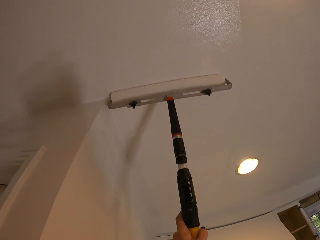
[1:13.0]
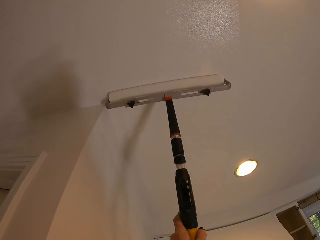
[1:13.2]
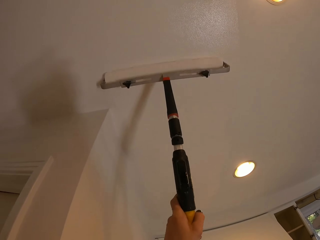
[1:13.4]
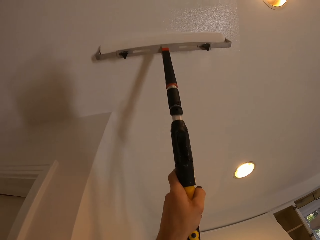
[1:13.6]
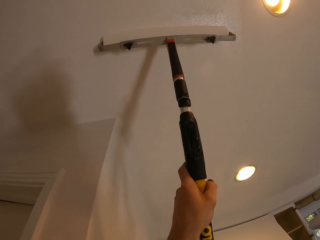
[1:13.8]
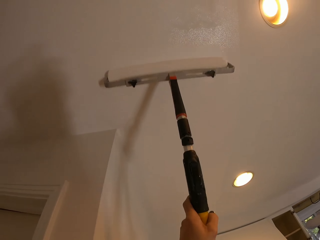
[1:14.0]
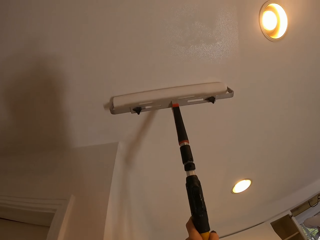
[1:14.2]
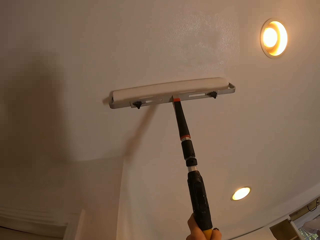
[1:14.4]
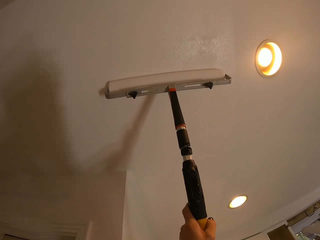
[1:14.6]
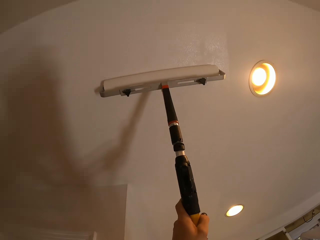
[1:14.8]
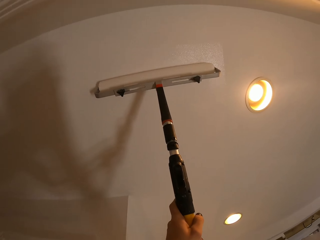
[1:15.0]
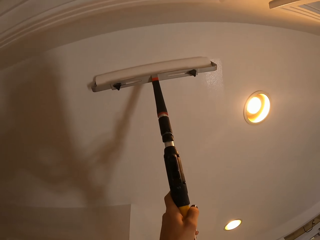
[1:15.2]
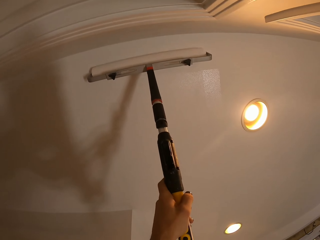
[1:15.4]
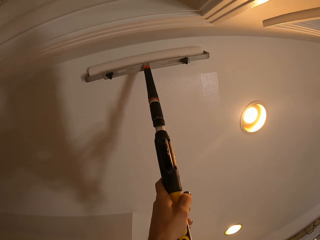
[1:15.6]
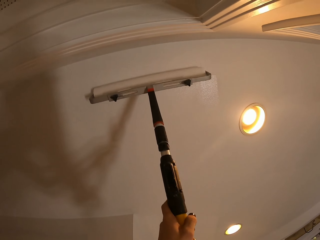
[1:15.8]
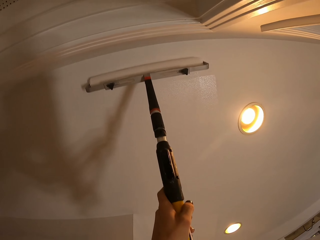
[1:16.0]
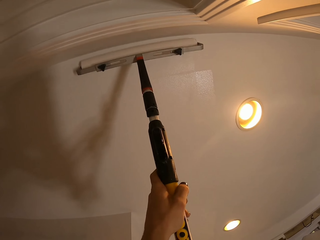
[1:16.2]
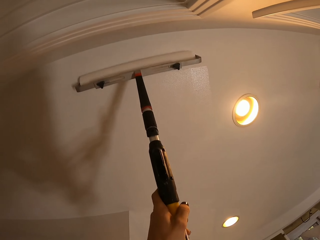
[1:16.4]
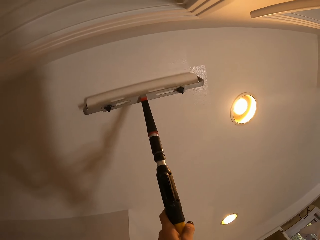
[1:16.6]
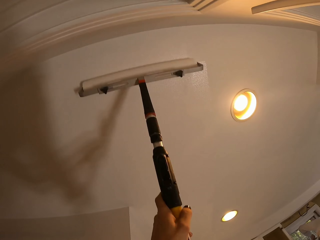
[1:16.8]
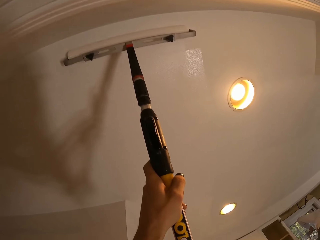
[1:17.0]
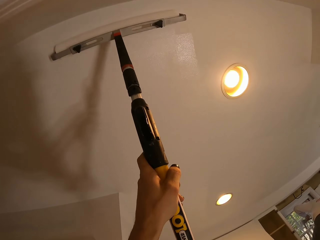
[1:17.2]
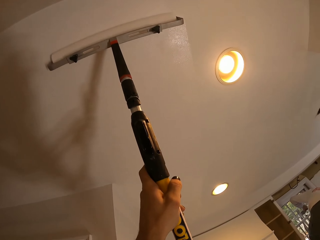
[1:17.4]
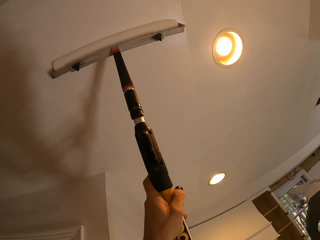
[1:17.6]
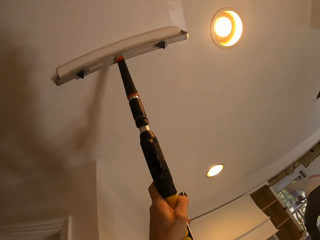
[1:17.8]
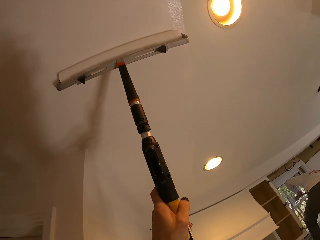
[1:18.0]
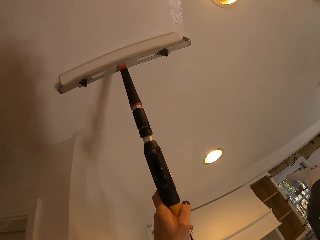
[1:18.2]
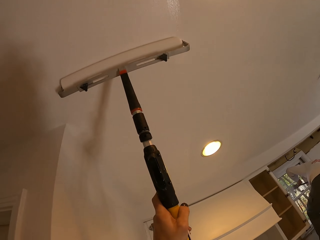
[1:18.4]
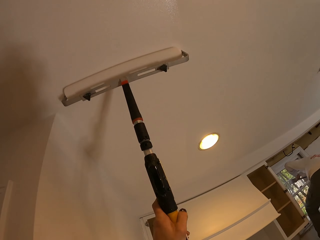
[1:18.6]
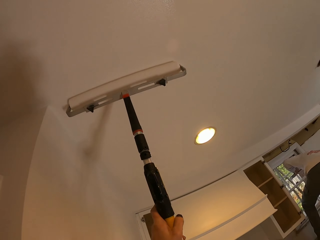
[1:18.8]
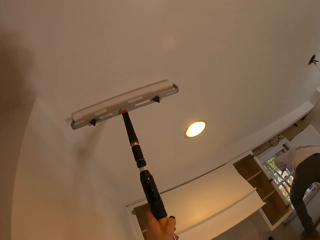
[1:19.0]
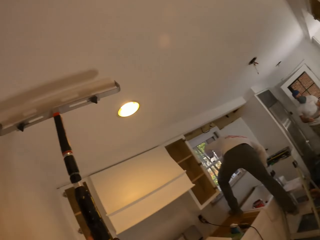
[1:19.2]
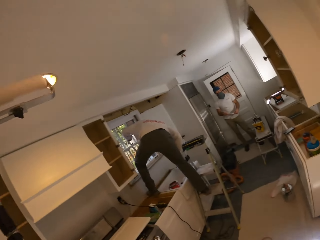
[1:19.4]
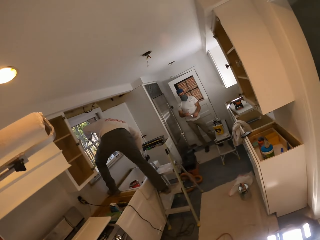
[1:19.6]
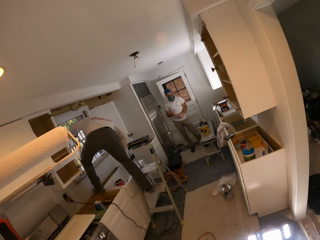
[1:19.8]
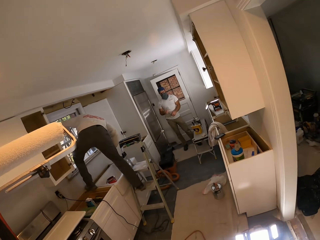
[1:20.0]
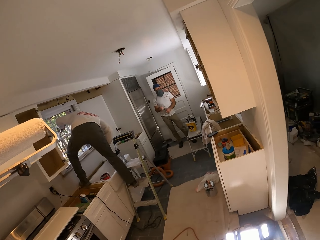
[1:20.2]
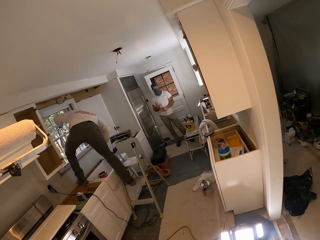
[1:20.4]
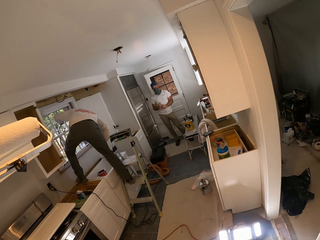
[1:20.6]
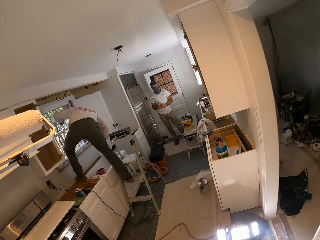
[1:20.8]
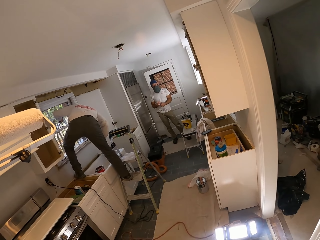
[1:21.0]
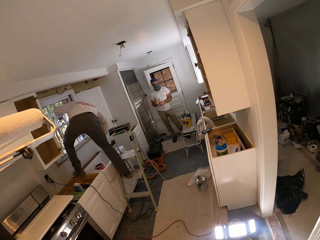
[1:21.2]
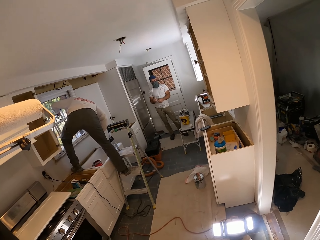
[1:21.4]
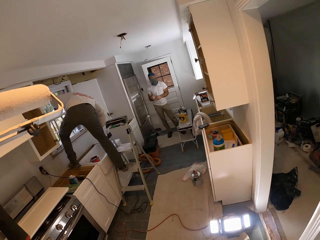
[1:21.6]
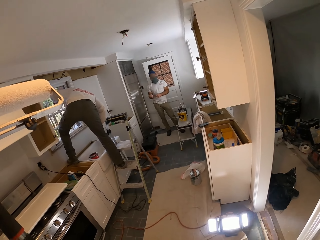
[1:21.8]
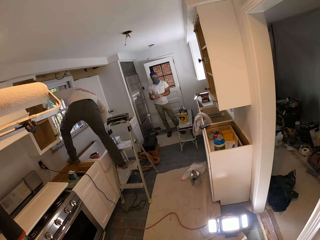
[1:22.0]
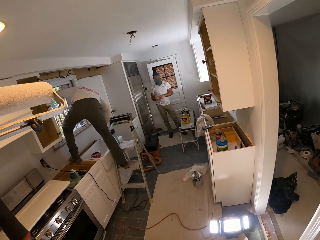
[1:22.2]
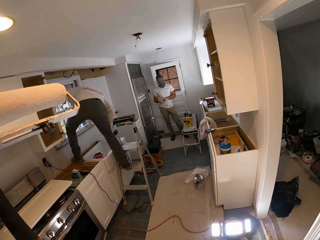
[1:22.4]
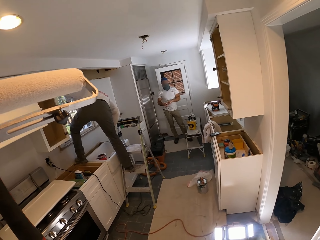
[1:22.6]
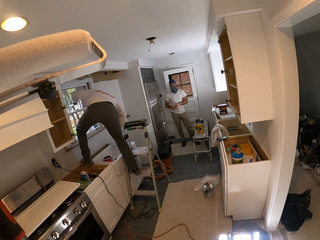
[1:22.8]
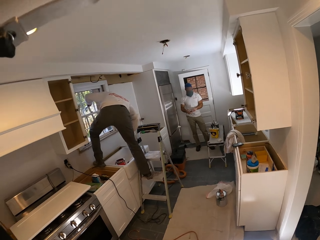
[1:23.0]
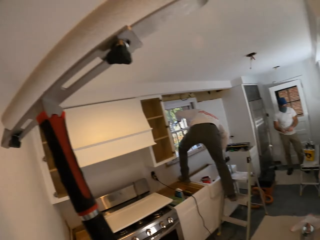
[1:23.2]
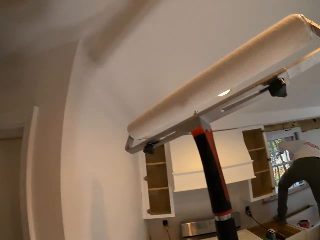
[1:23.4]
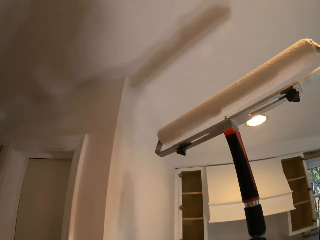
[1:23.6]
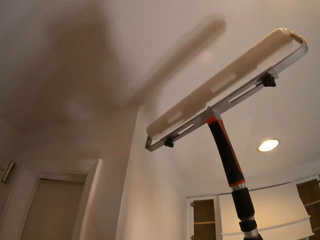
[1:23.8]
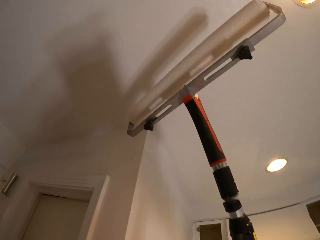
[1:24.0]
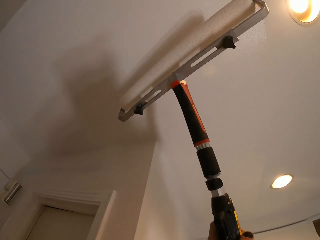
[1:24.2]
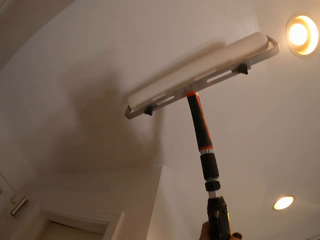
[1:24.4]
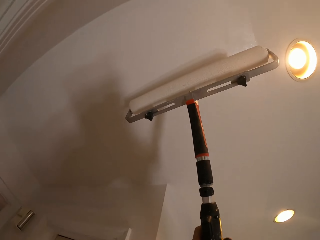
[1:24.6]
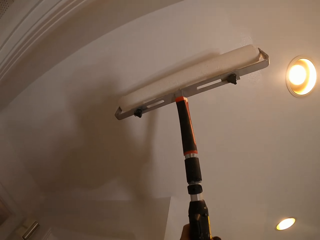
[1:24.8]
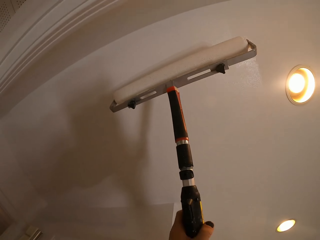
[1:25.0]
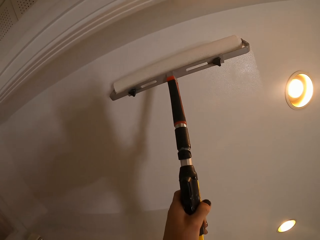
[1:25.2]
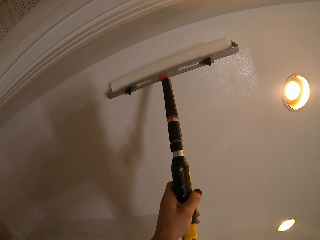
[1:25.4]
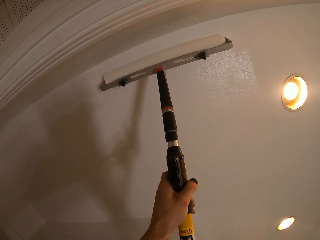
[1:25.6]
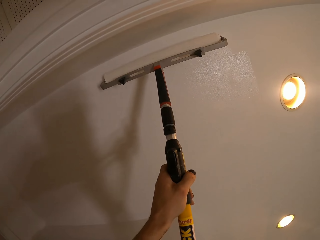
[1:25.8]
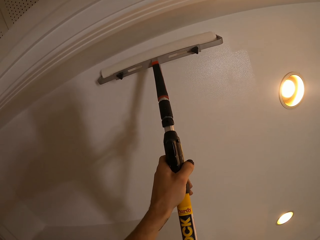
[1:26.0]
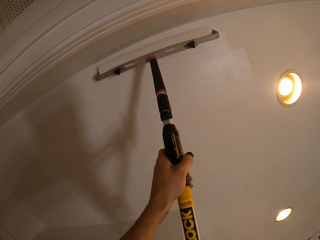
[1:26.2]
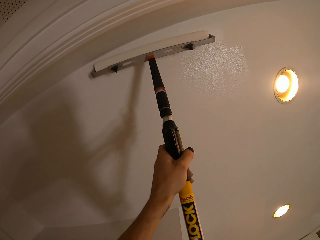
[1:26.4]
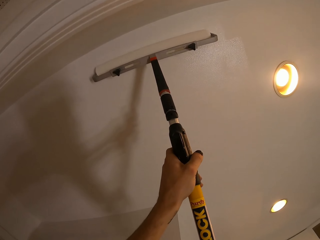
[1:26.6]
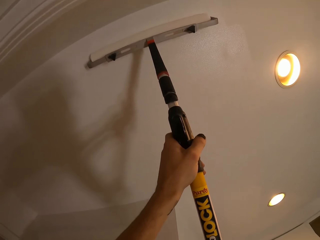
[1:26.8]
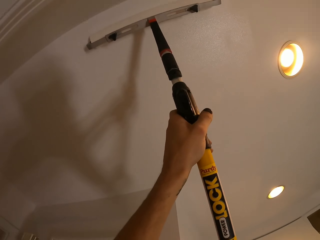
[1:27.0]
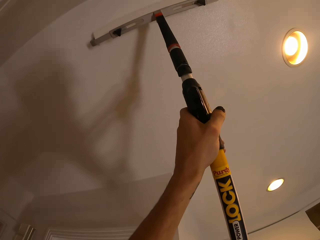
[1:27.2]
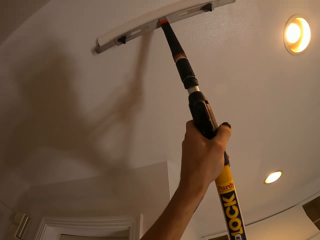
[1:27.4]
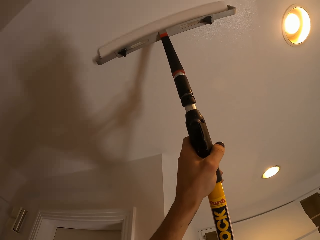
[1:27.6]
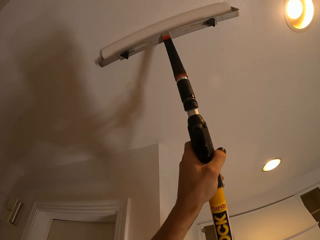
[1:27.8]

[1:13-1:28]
The camera wearer looks at a man. They look at another man. They look around the house. They paint the ceiling. They paint on the house wall.

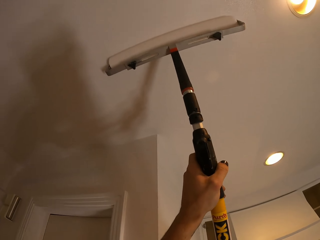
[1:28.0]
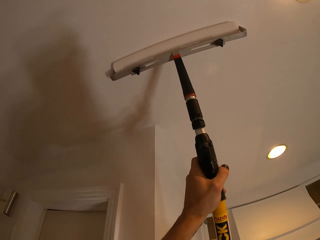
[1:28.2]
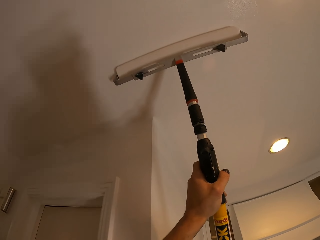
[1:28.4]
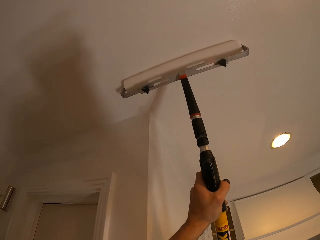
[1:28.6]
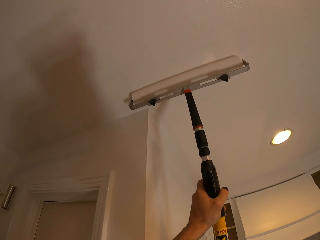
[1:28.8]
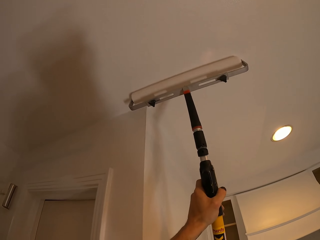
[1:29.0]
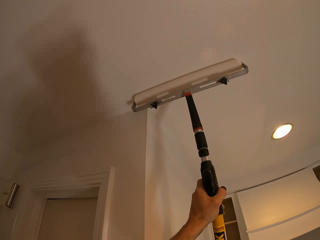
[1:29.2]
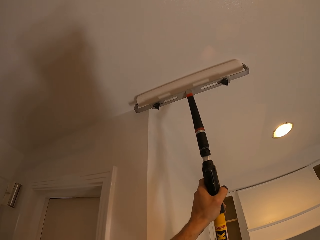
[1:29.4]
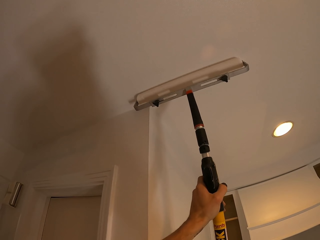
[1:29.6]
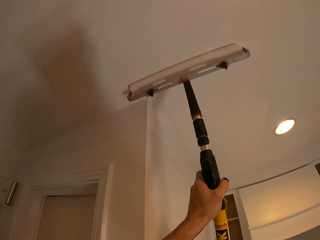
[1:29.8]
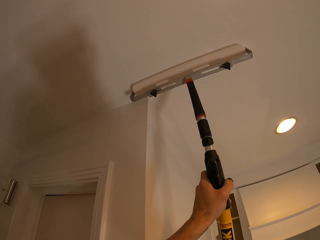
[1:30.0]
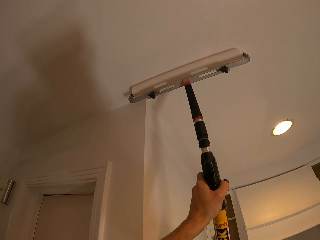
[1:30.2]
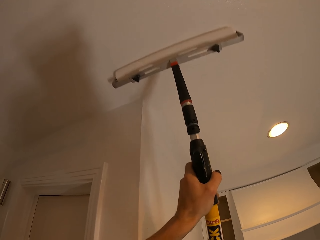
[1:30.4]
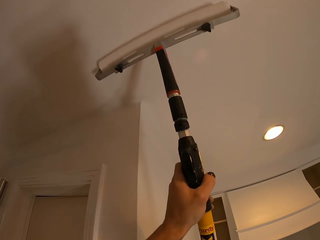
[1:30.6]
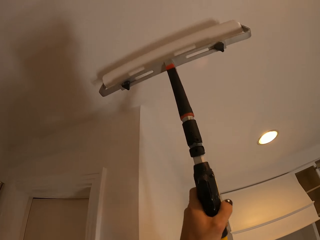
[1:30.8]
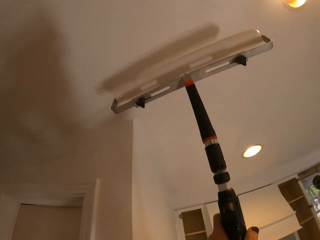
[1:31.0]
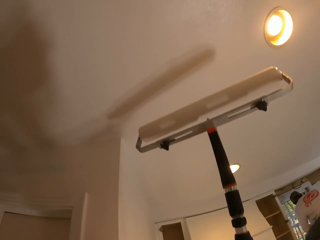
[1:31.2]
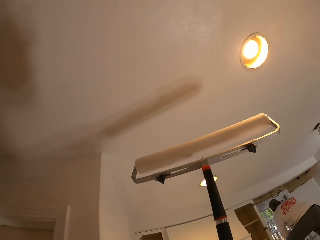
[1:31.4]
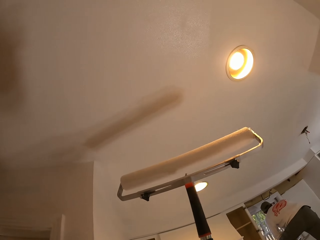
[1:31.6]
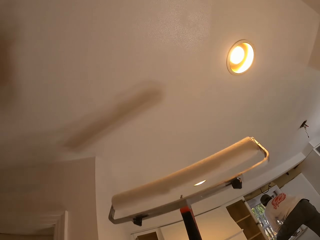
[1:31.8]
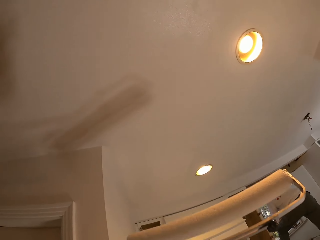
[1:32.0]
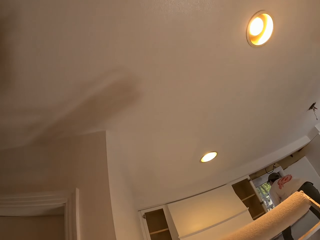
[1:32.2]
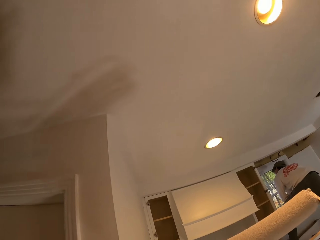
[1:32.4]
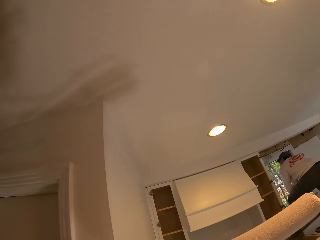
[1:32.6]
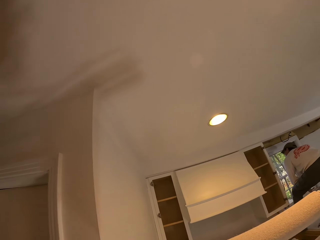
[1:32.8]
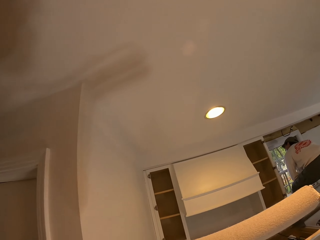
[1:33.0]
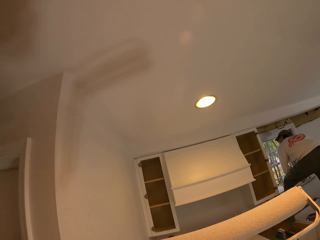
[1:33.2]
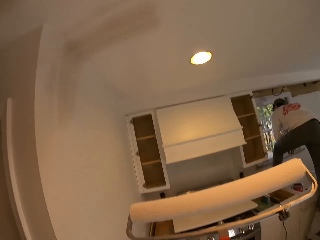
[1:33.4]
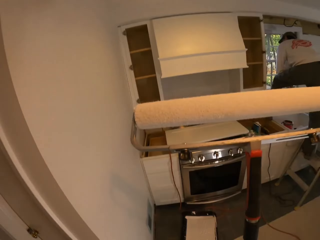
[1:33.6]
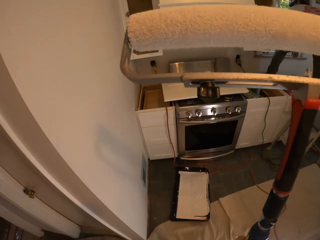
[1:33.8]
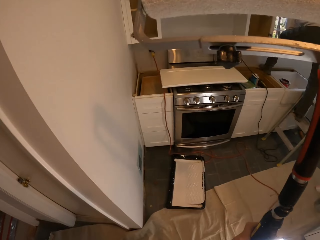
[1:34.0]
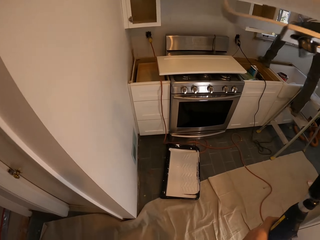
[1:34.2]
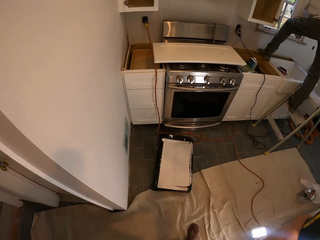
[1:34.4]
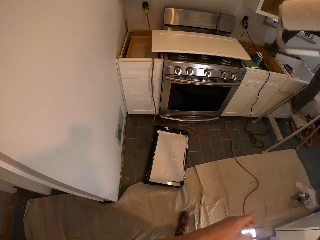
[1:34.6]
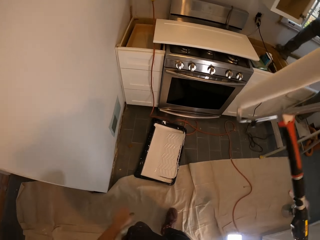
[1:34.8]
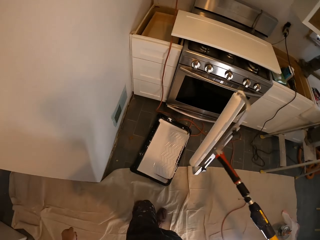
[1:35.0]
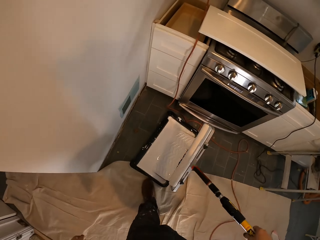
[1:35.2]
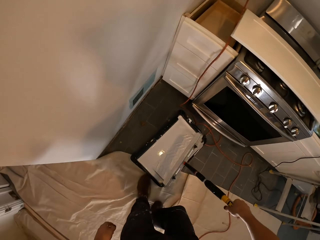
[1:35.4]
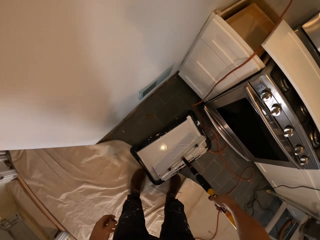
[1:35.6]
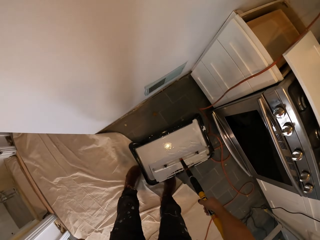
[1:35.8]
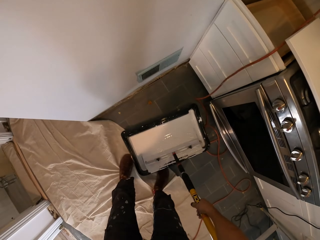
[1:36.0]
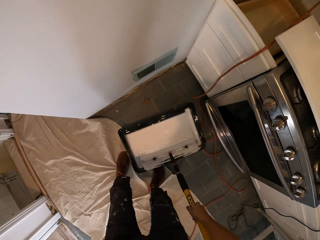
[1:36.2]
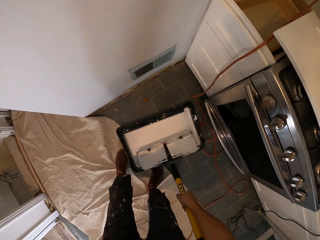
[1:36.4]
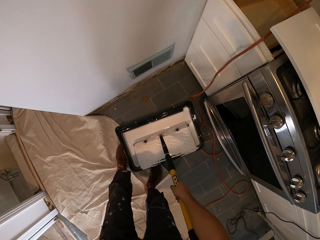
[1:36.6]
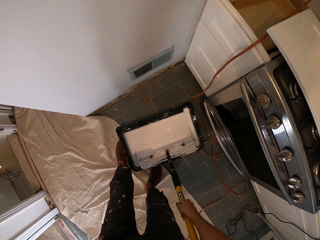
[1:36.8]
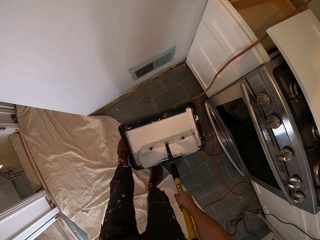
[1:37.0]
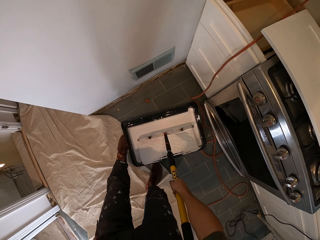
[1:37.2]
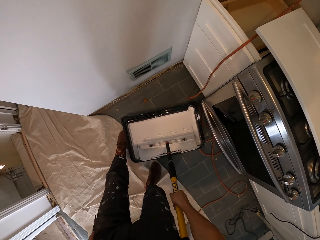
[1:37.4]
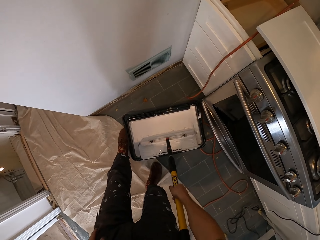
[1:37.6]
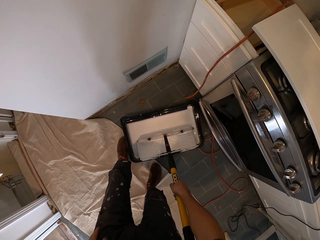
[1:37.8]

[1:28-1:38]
The camera wearer looks around the house wall. They rub the roller on the paint. They dip the painting roller in the paint.
